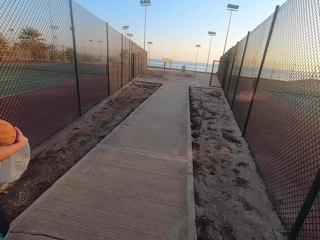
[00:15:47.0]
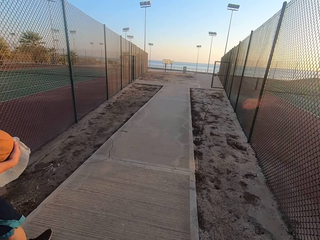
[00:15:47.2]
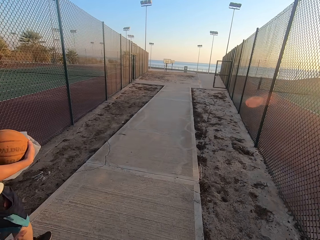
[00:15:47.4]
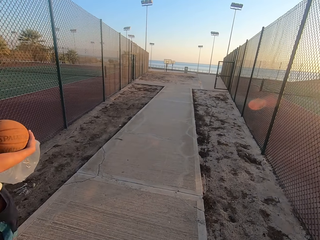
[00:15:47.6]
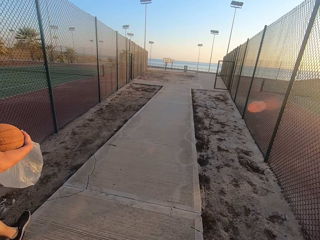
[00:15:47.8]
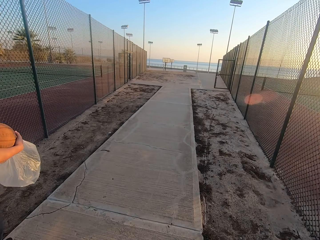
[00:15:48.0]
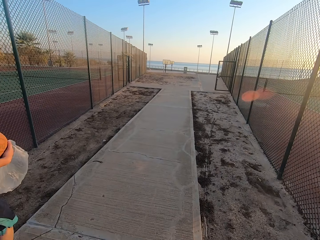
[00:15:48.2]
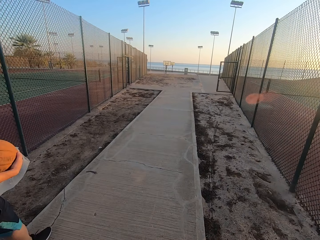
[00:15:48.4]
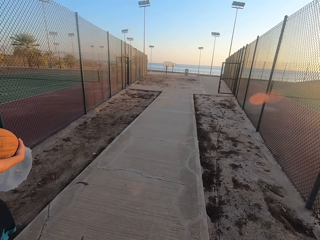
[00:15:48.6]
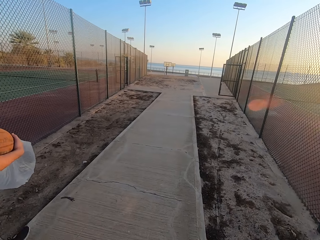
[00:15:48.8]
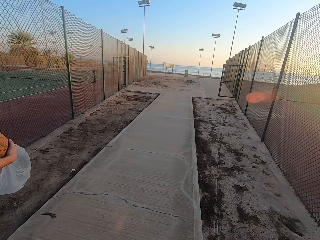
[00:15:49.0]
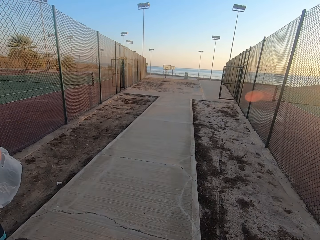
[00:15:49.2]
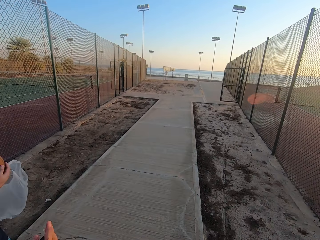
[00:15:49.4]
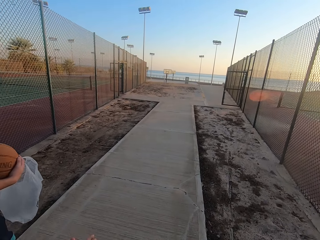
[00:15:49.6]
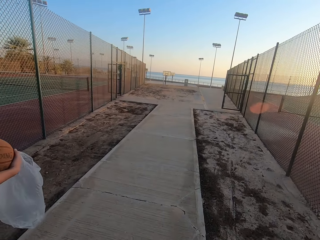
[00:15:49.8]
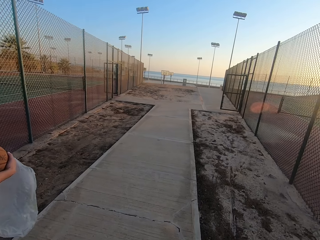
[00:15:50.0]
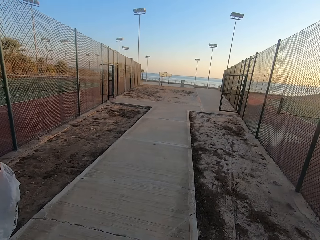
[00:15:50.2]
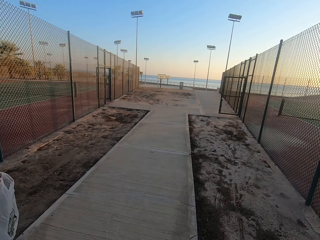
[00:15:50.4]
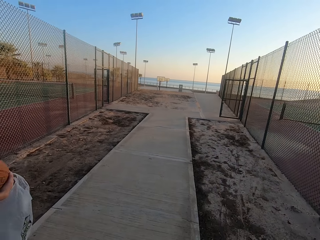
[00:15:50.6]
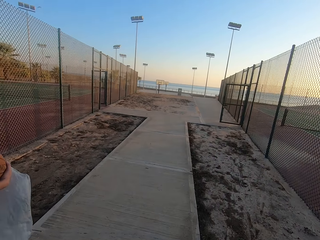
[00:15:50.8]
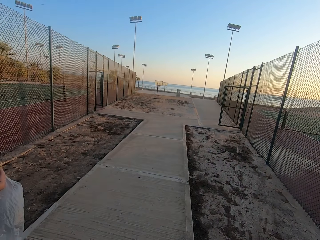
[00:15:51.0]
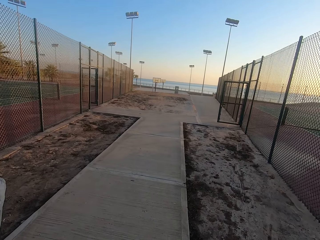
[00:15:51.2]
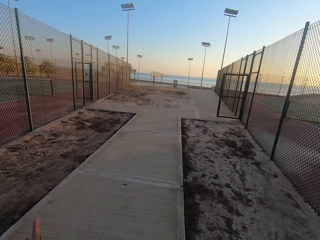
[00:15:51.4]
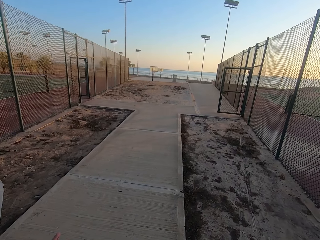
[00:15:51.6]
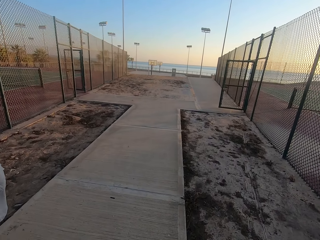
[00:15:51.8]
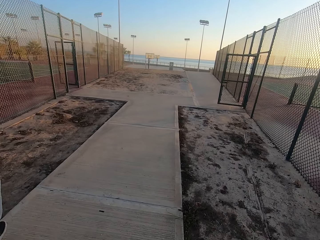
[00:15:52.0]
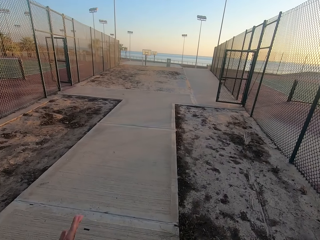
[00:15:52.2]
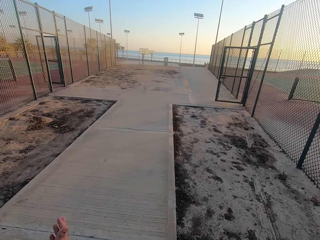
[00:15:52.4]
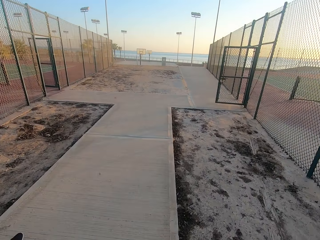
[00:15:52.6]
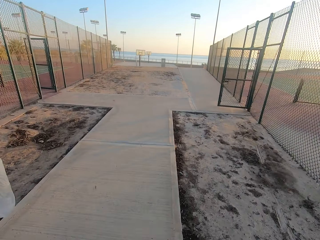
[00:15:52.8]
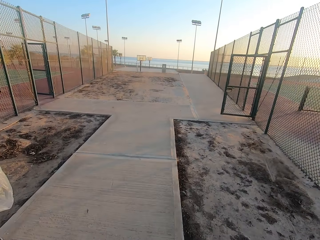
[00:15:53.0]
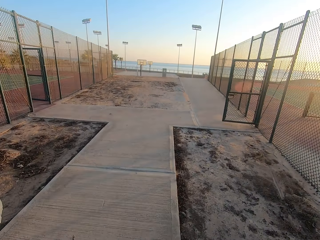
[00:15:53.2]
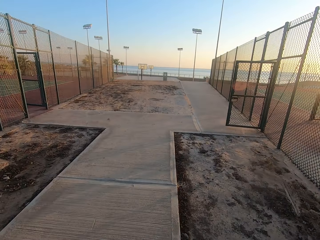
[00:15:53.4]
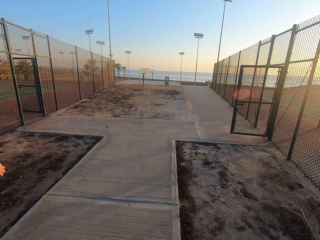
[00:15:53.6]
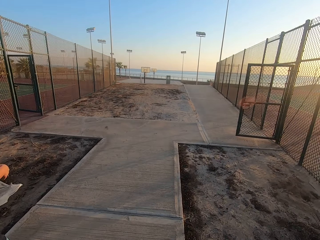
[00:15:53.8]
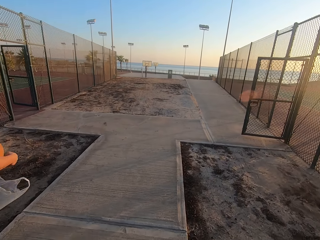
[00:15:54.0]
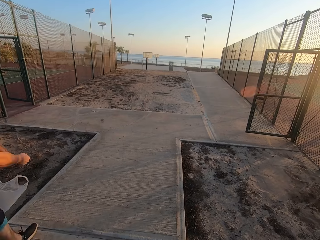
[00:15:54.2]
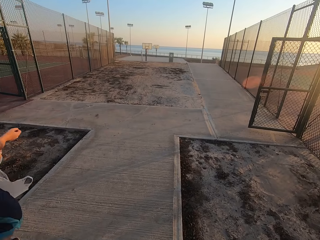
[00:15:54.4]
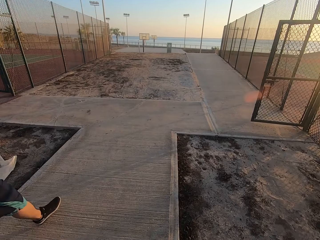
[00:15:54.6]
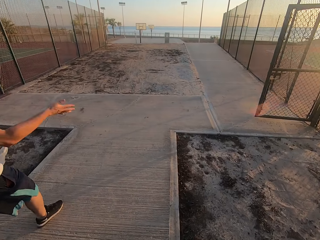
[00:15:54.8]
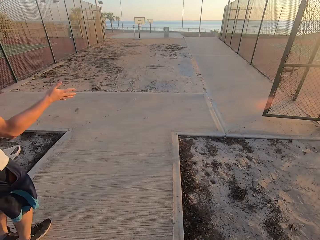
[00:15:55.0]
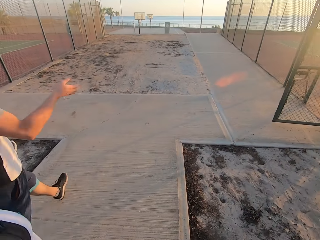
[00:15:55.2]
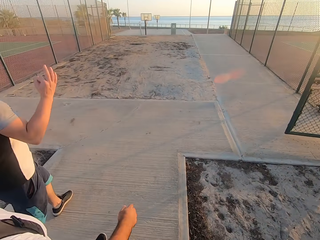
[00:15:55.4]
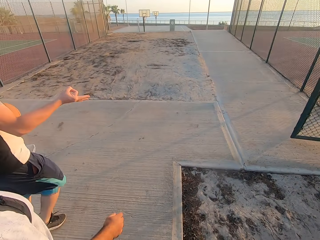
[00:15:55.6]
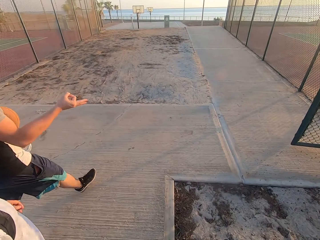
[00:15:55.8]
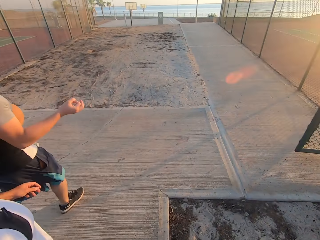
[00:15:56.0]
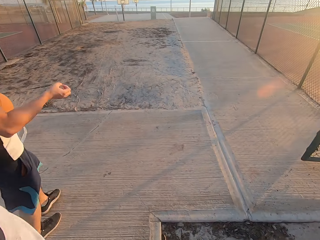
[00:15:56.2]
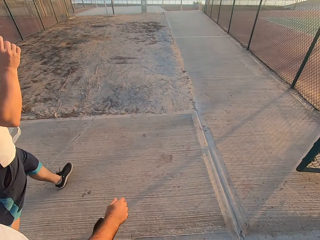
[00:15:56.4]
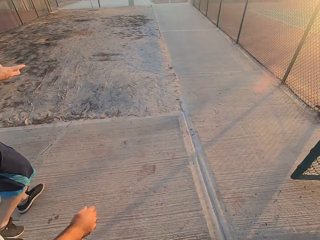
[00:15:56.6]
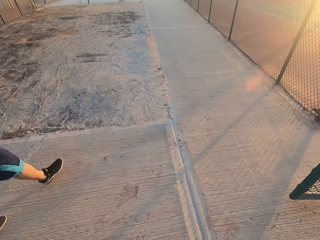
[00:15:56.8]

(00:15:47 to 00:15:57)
A man moves his hand.

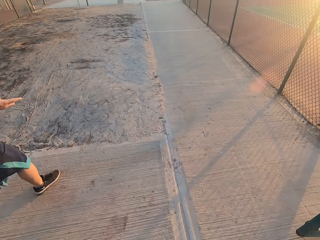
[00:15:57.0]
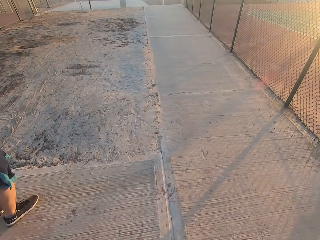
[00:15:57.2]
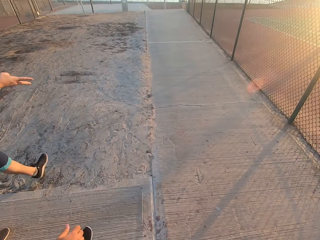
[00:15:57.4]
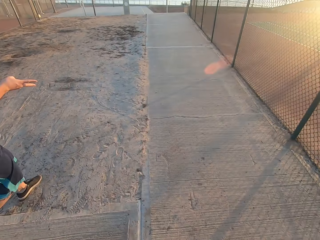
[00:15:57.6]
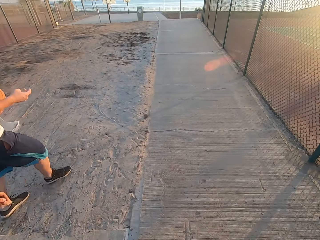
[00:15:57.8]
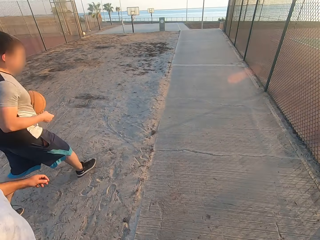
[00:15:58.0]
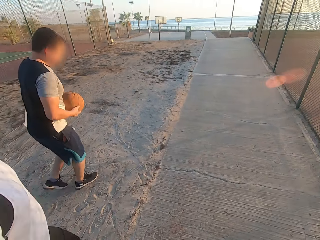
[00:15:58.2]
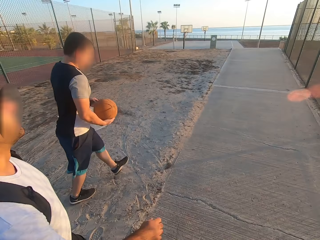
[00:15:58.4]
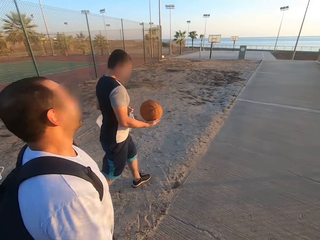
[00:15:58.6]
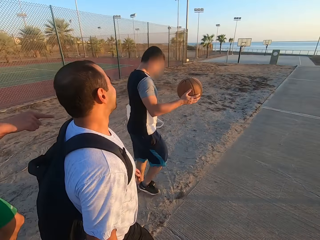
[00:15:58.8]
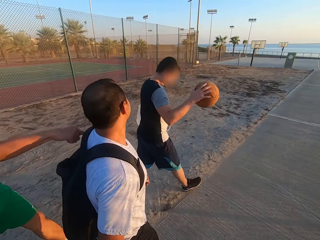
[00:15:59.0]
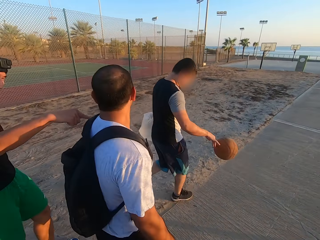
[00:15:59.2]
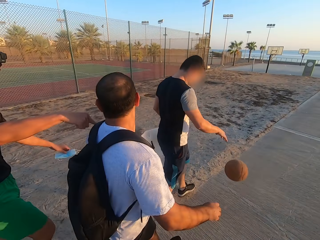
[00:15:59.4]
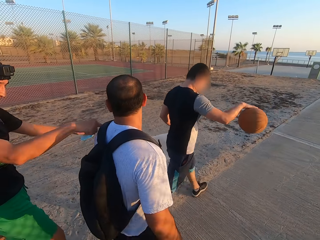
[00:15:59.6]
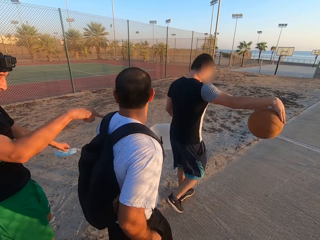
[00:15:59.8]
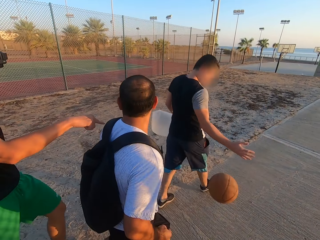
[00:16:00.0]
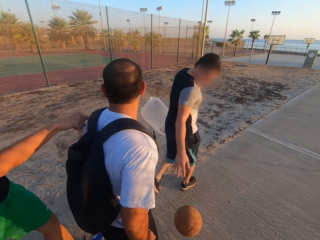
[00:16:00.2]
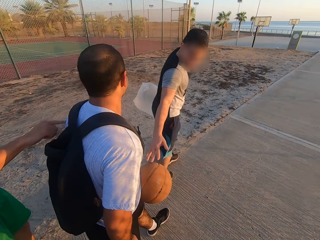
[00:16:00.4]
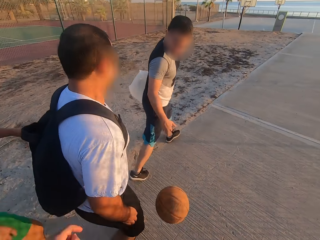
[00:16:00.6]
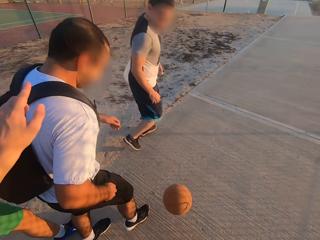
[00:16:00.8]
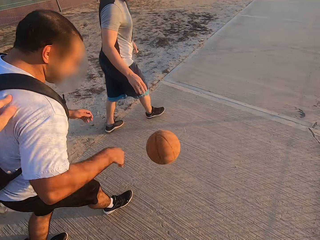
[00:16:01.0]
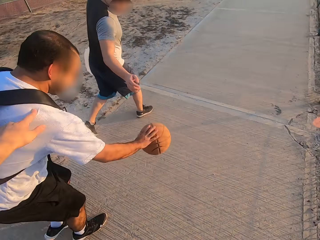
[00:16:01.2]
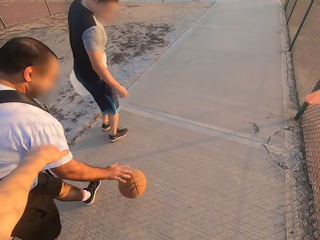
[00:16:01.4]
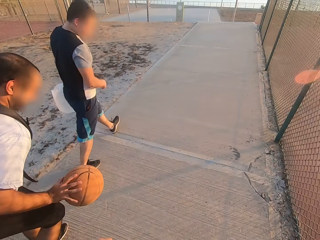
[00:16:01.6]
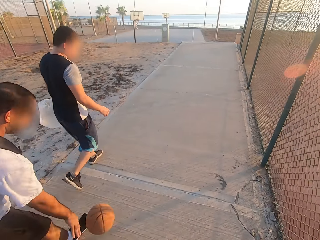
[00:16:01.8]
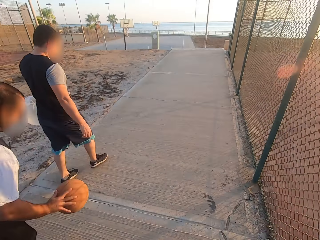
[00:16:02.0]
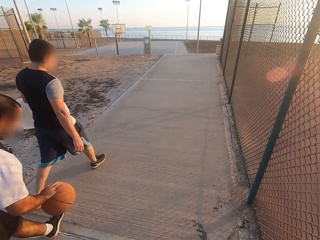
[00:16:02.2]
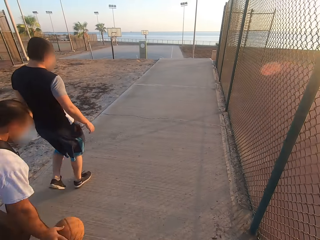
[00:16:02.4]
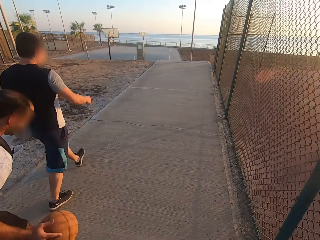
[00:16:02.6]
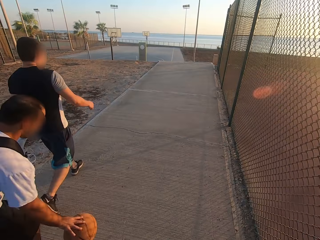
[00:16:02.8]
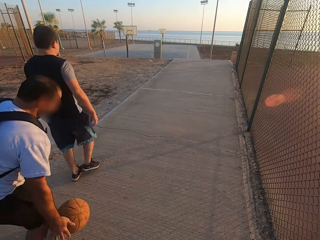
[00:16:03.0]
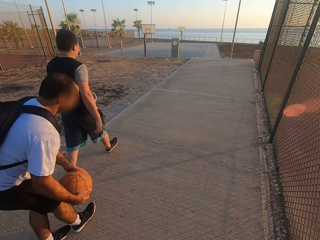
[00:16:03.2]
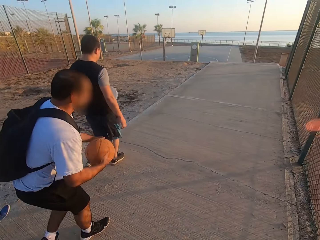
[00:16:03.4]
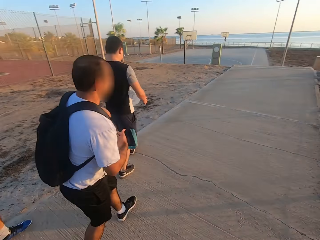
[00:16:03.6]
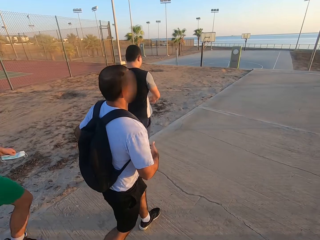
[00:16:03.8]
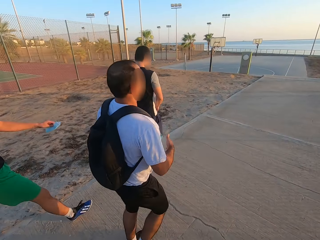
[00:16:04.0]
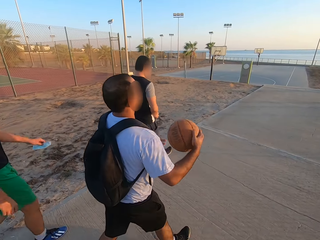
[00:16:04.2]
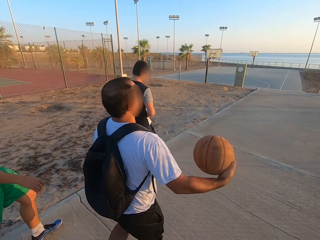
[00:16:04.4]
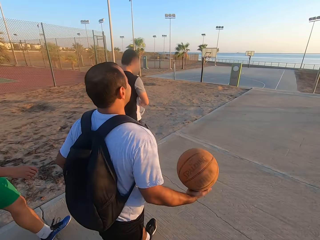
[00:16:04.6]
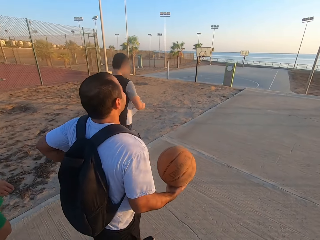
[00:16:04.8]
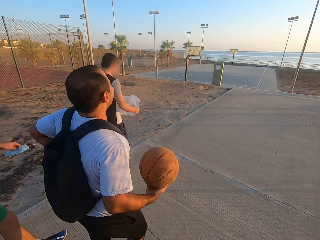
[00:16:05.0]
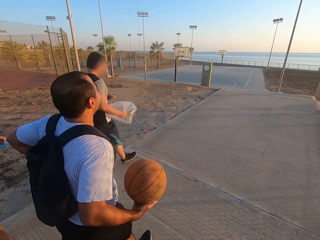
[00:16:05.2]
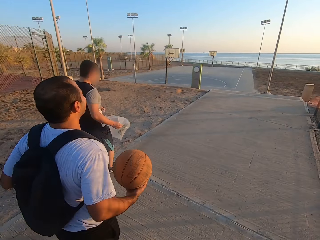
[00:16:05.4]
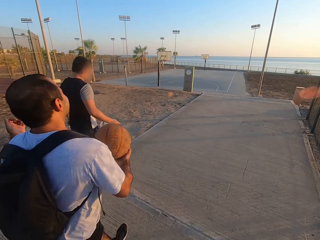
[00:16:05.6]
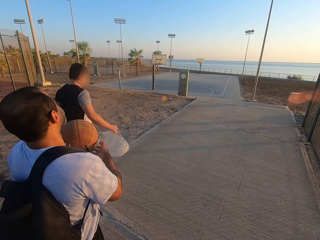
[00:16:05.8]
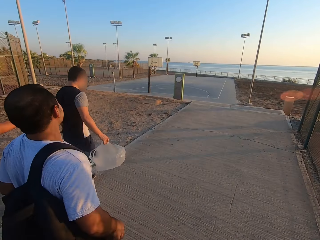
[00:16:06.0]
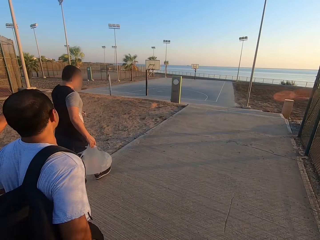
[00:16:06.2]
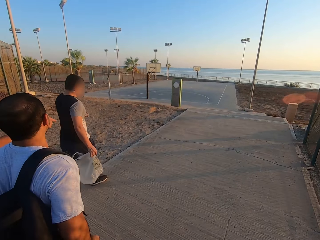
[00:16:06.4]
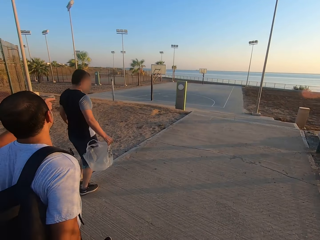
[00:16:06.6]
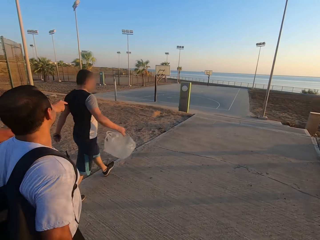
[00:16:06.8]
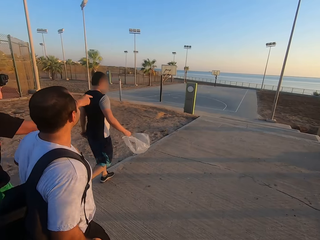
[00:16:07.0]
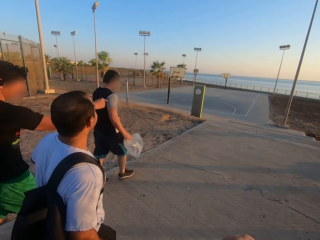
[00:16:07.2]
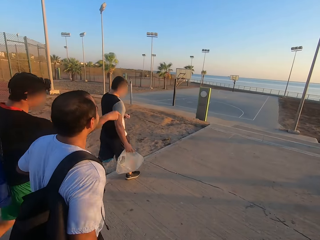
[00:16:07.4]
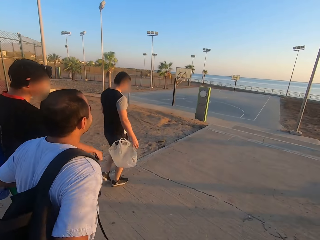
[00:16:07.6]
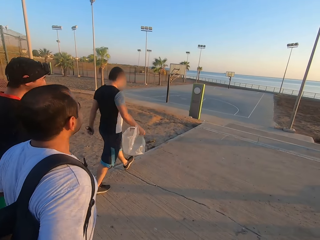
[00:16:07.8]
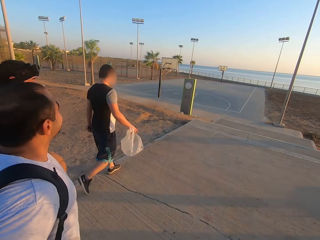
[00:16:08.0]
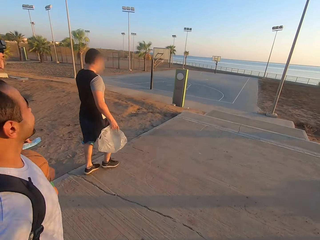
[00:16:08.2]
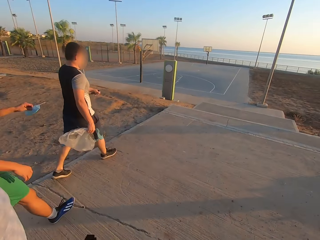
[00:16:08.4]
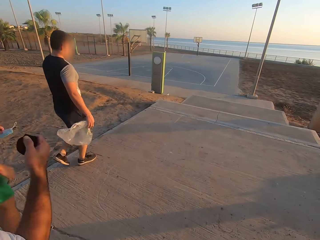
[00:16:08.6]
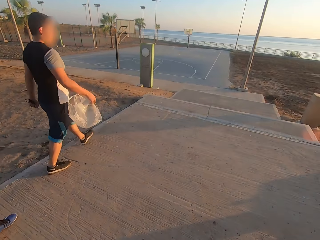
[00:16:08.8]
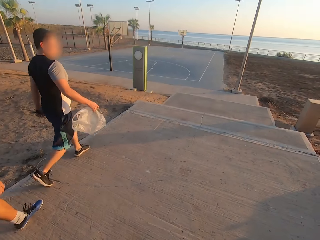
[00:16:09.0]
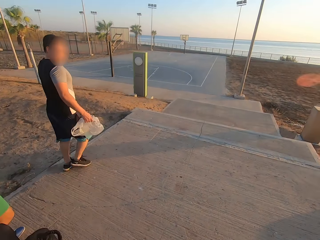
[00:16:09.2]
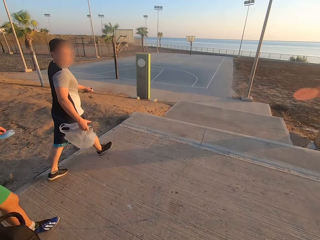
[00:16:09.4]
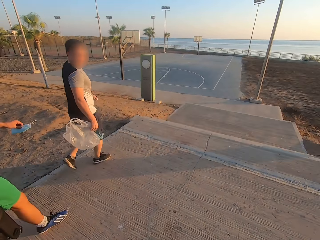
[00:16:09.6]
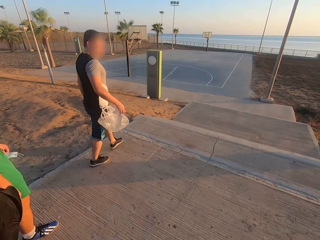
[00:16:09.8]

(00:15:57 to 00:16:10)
A man points at another man. The first man interacts with the second man. The camera wearer walks. The second man walks. A third man dribbles the ball. The camera wearer touches the second man and points at the second man. The second man dribbles the ball. The camera wearer walks. The third man walks. The second man picks up the ball. The camera wearer walks. The first man walks. The second man holds the ball. The third man walks. The second man removes his bag from his back. The first man points.
